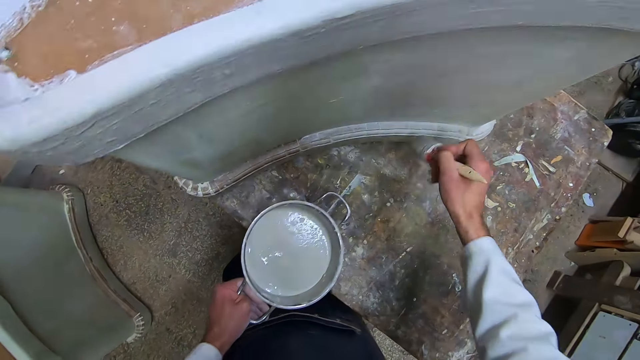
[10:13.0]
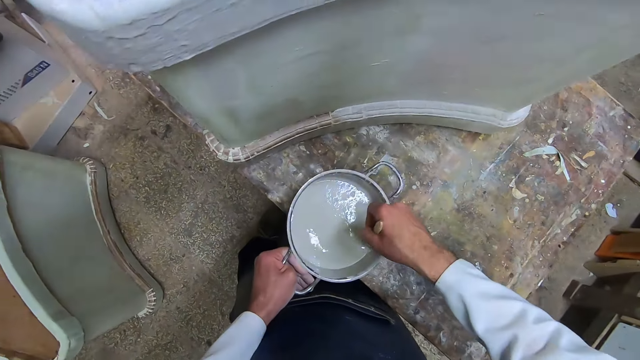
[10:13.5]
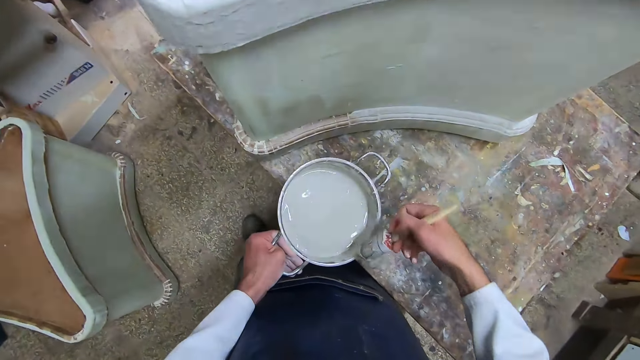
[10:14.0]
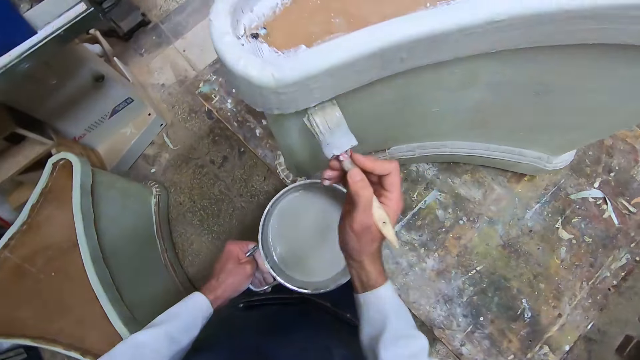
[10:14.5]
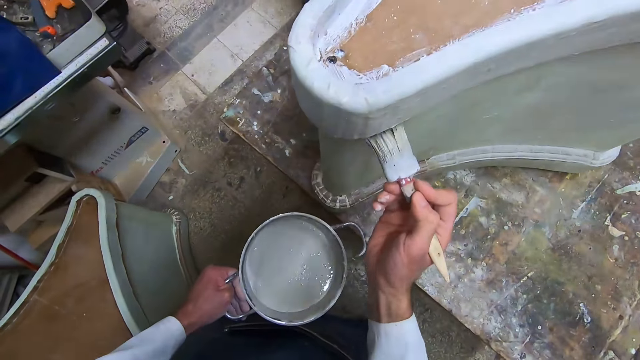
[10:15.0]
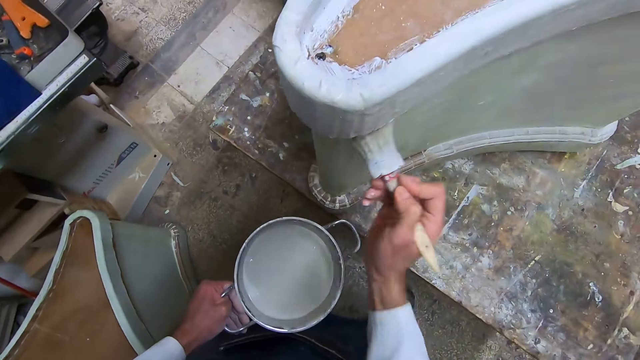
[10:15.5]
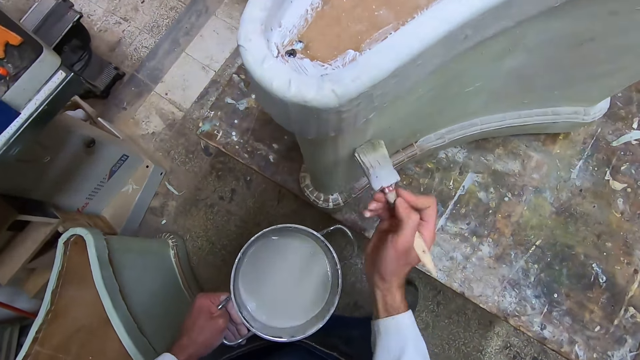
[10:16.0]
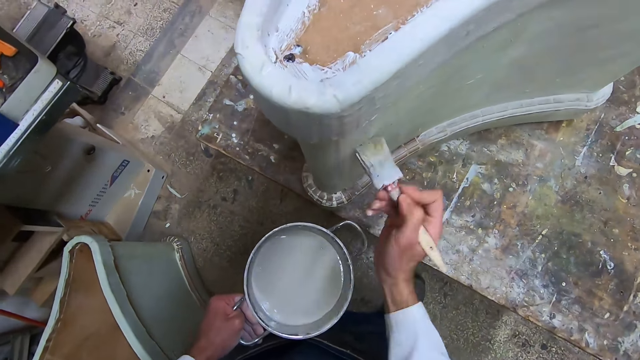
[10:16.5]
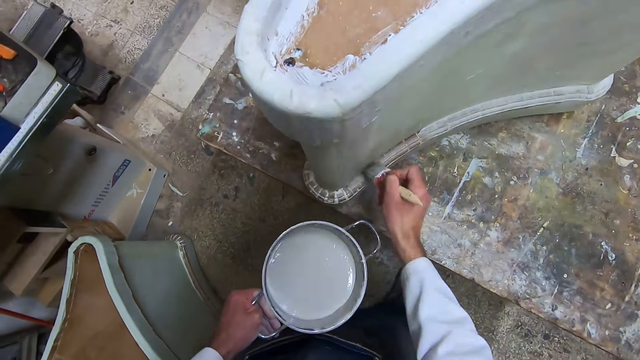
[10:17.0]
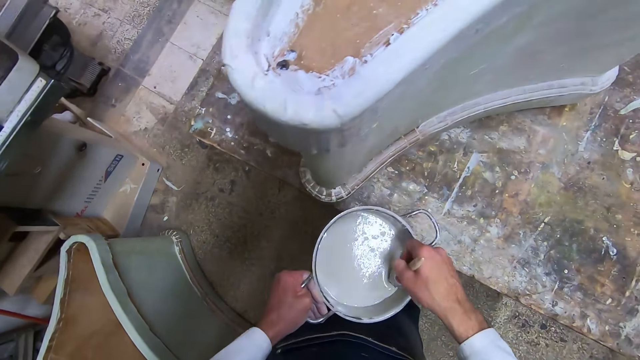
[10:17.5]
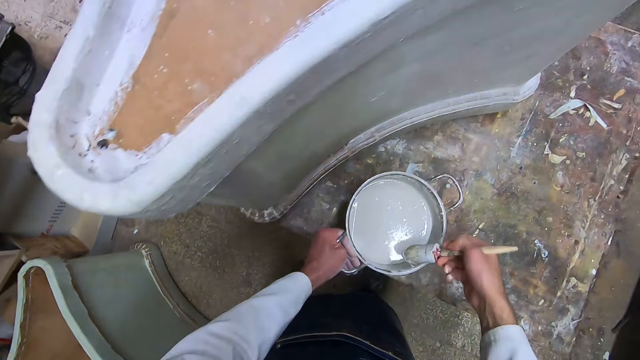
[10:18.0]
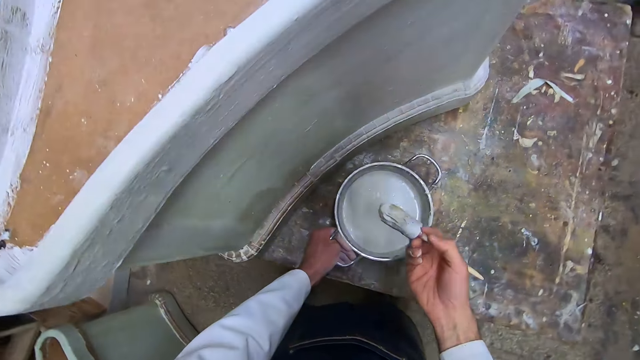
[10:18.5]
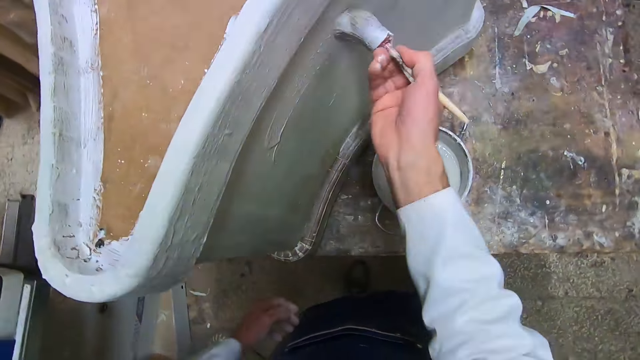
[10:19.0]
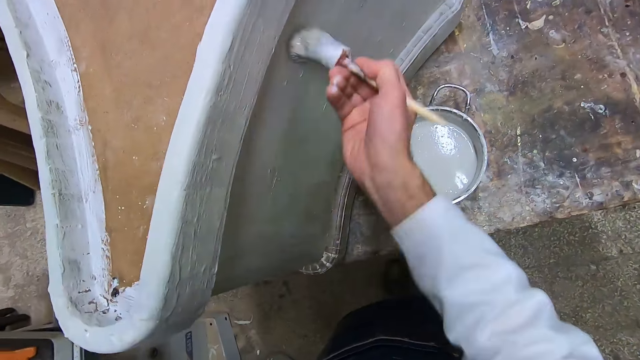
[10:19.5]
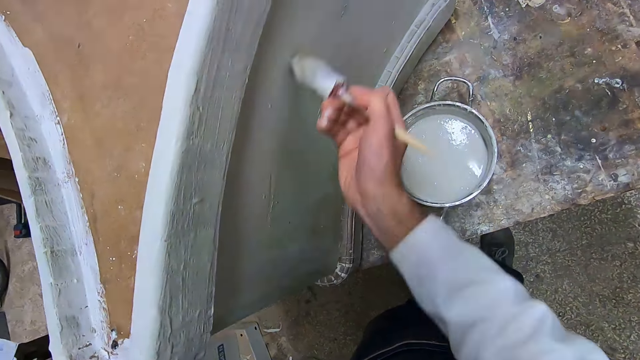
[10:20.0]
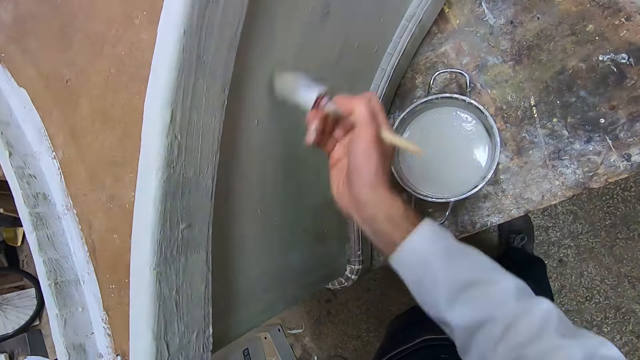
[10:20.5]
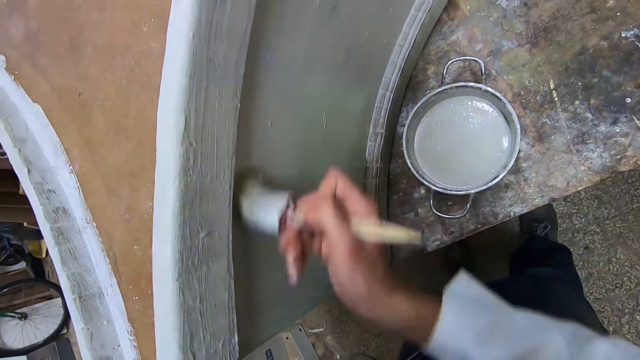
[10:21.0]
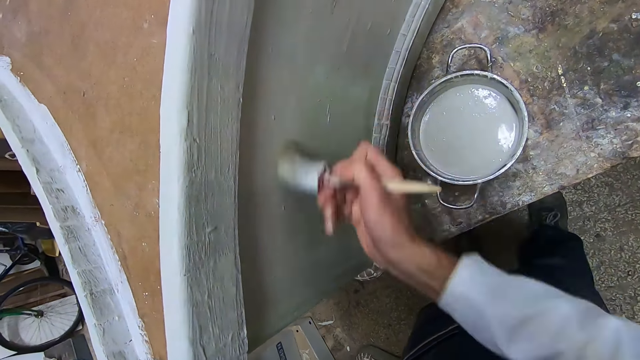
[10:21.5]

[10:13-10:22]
The camera wearer dips the brush into the liquid paint in the pot with his right hand. He lifts up the brush and applies the liquid paint on the furniture with the brush in his right hand. He dips the brush into the liquid paint in the pot with his right hand. He drops the pot in his left hand on the table. He lifts up the brush. He lets go of the pot. He applies the liquid paint on the furniture with the brush in his right hand.

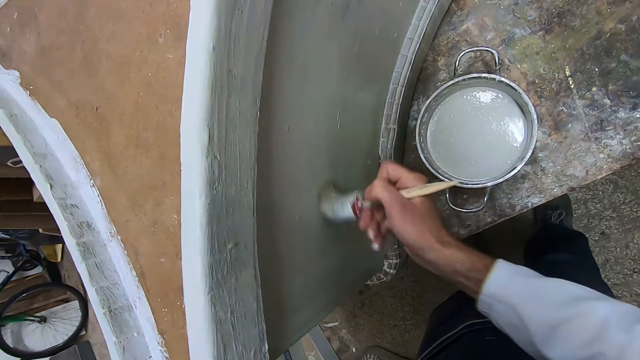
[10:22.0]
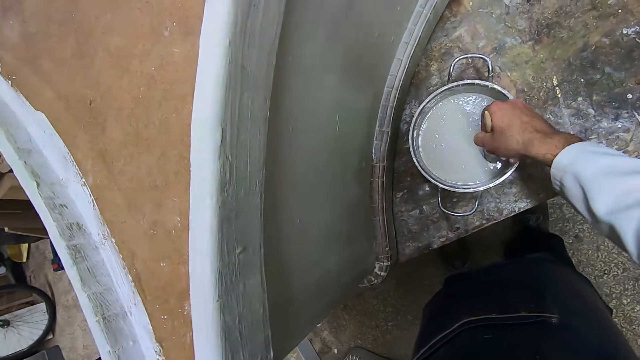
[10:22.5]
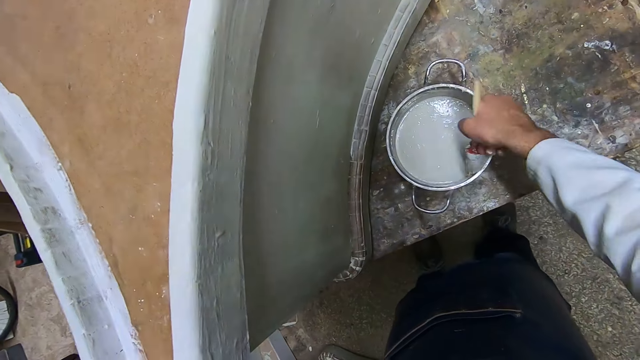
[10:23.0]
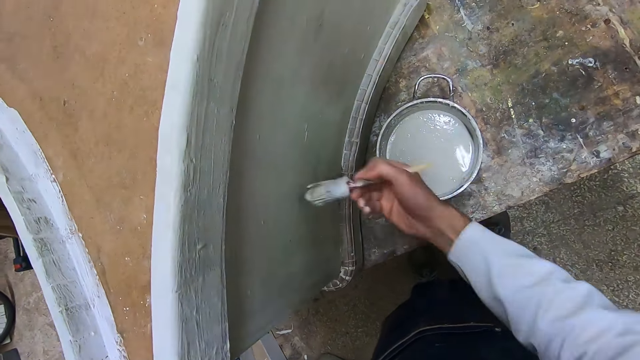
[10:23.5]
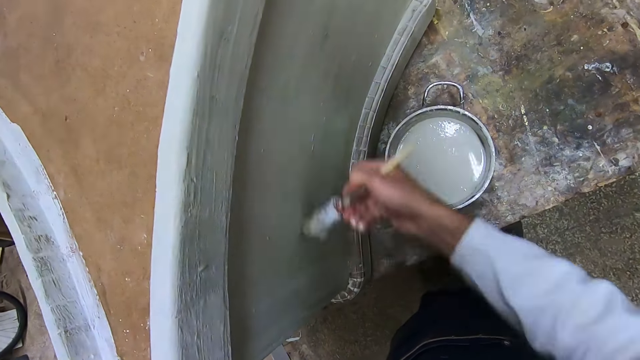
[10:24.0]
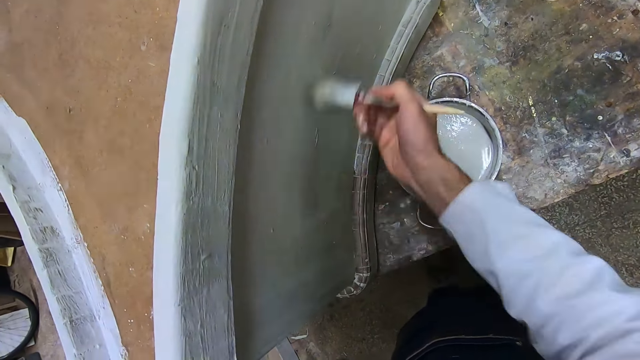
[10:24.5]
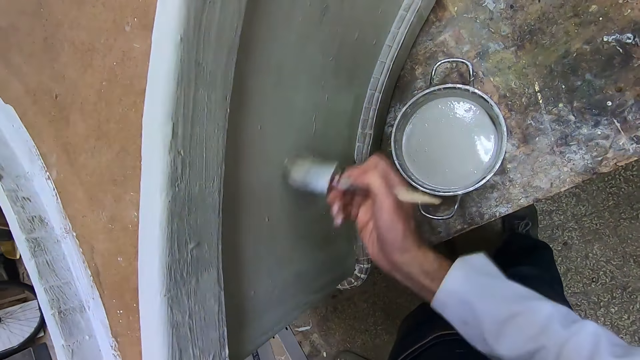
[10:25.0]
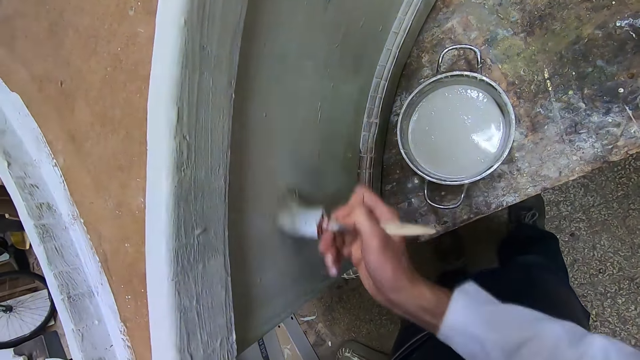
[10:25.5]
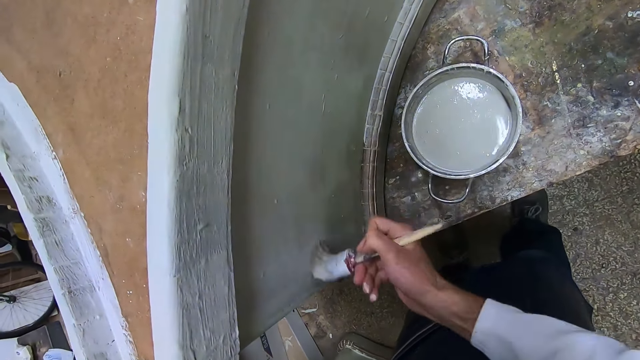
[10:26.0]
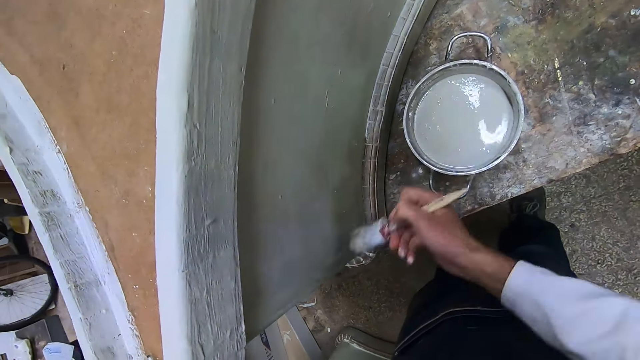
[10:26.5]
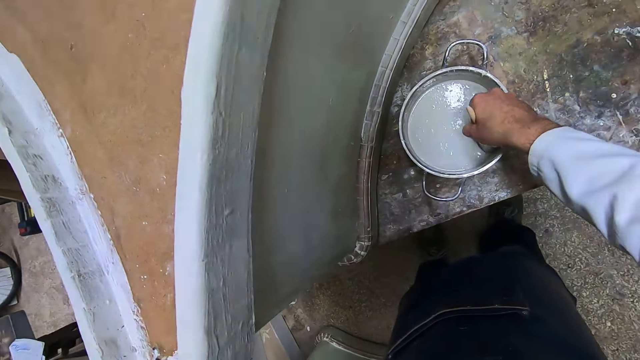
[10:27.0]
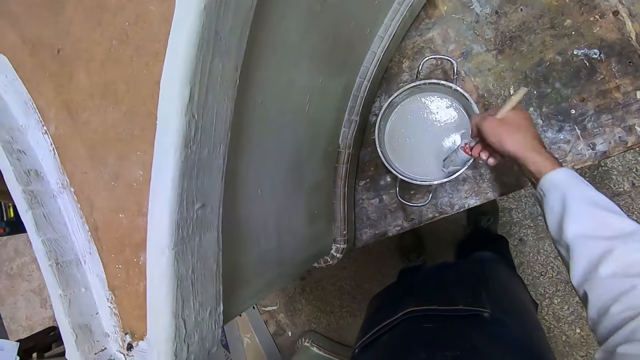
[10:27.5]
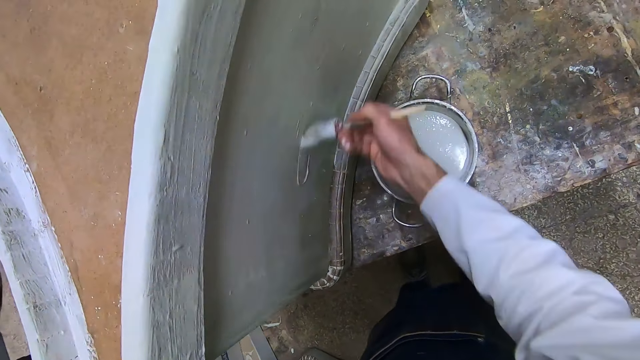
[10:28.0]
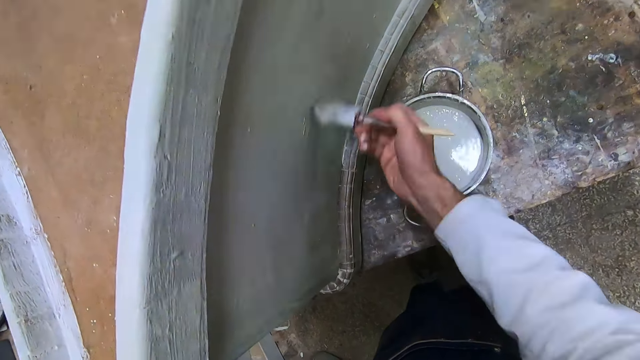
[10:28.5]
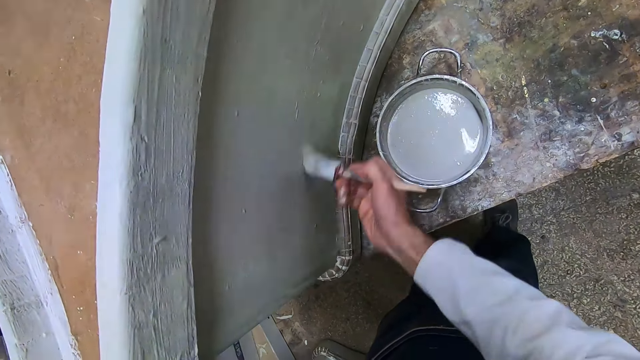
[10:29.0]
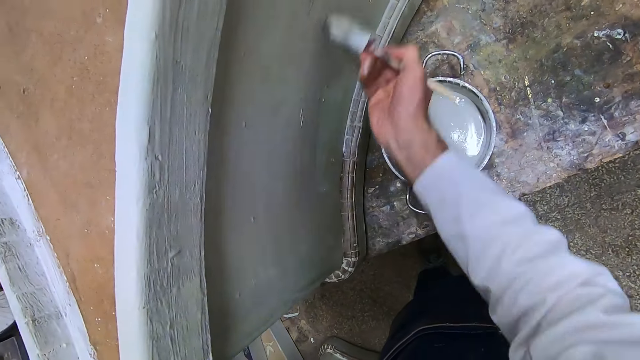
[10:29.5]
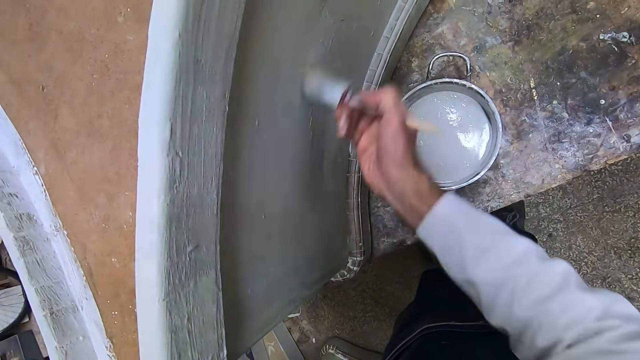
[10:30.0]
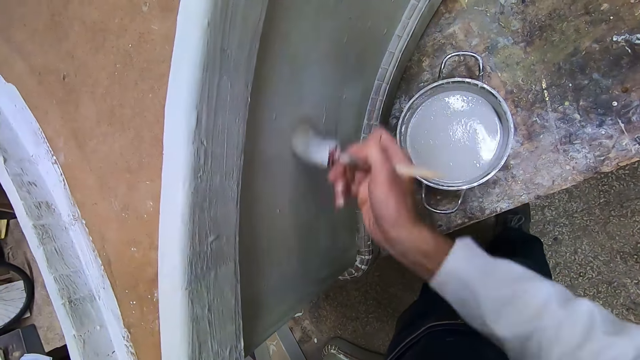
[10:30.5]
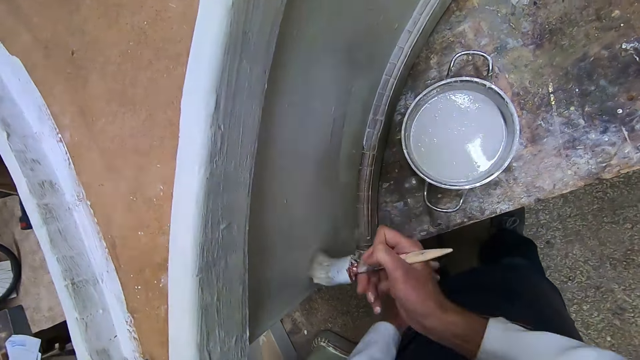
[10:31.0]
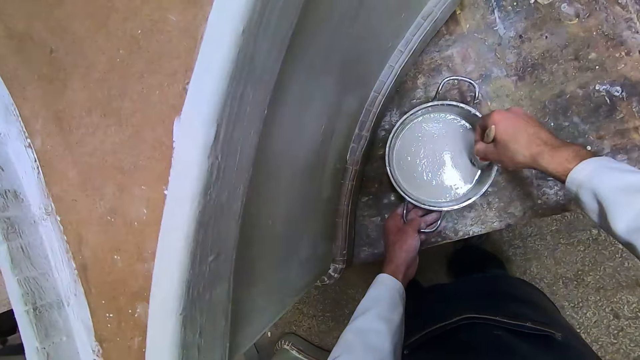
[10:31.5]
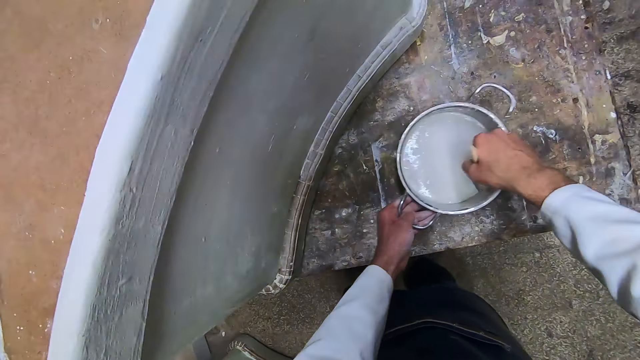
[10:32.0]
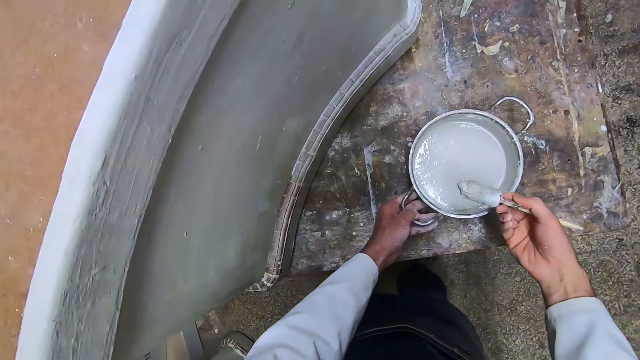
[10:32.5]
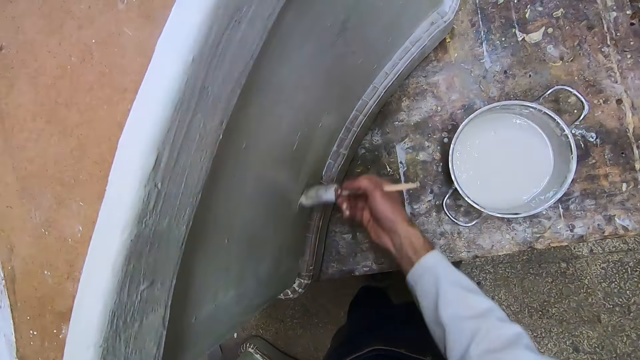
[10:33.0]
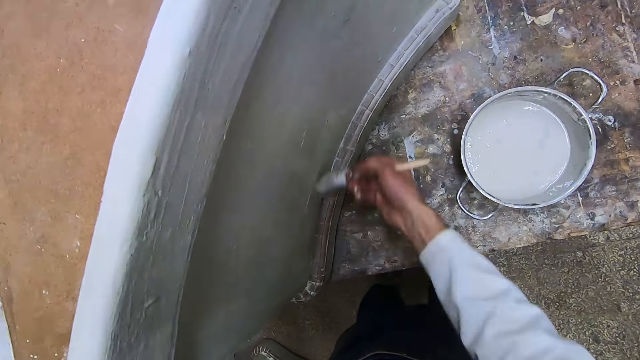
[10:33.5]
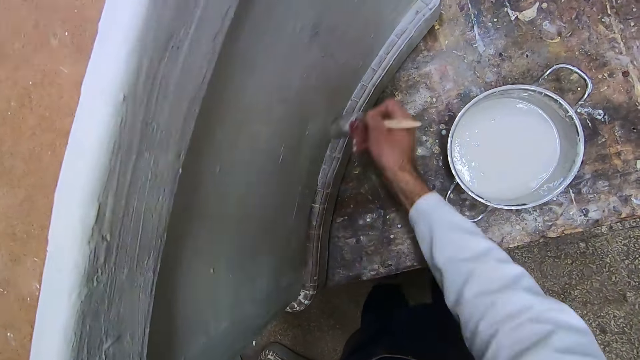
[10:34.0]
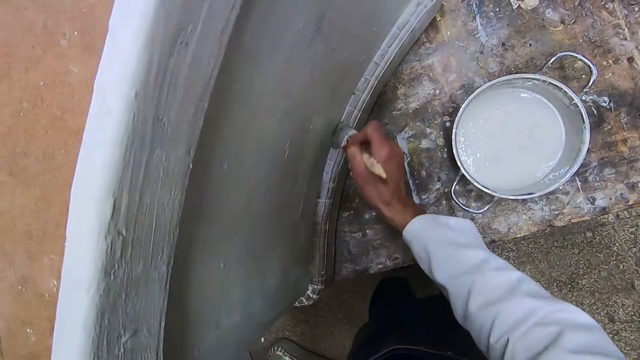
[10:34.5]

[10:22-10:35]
The camera wearer dips the brush into the liquid paint in the pot with his right hand. He raises the brush and applies the liquid paint on the furniture with the brush in his right hand. He dips the brush into the liquid paint in the pot with his right hand. He lifts up the pot. He applies the liquid paint on the furniture with the brush in his right hand. He holds the pot with his hand. He dips the brush into the liquid paint in the pot with his right hand. He moves the pot away from the table's edge with his left hand. He lifts up the brush. He lets go of the pot. He applies the liquid paint on the furniture with the brush in his right hand.
